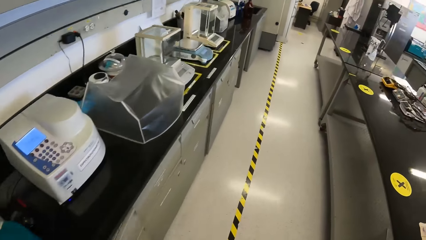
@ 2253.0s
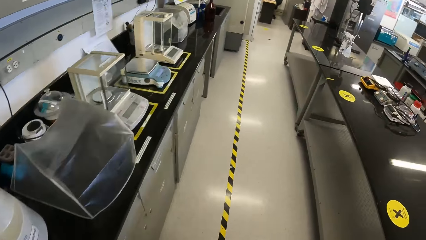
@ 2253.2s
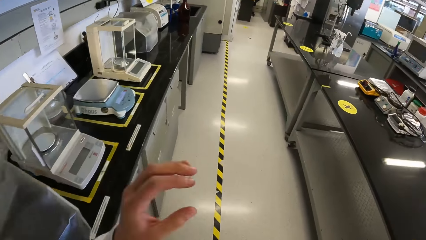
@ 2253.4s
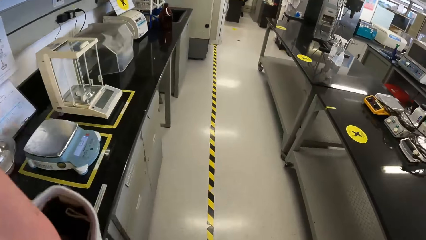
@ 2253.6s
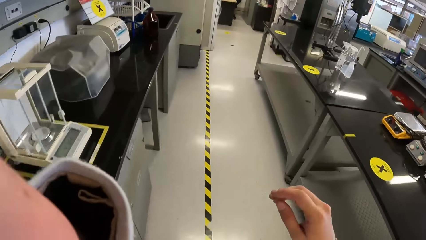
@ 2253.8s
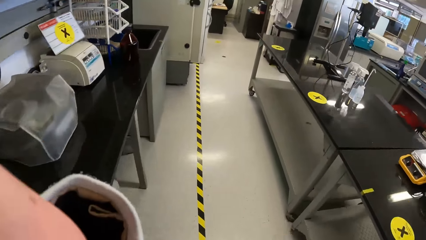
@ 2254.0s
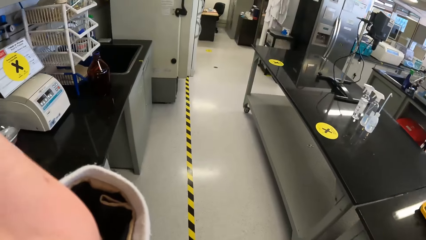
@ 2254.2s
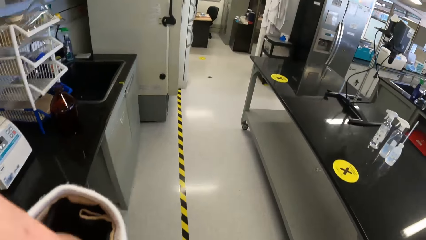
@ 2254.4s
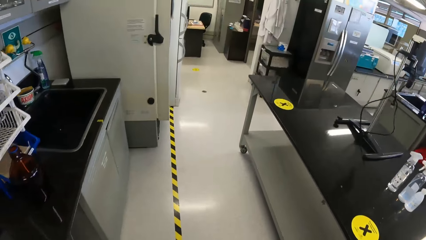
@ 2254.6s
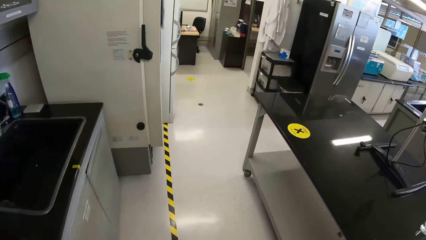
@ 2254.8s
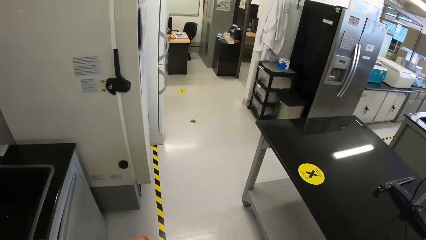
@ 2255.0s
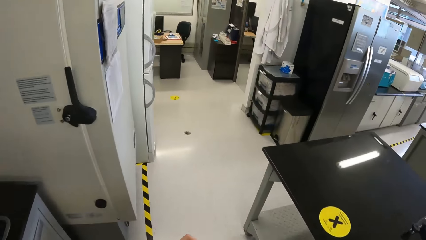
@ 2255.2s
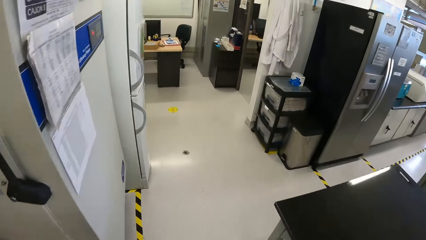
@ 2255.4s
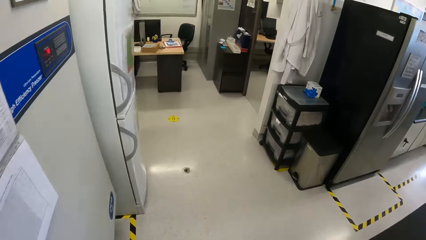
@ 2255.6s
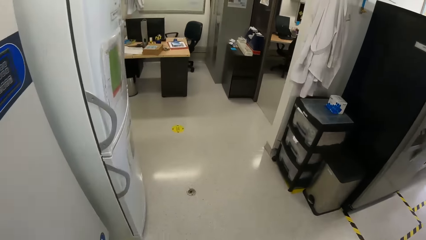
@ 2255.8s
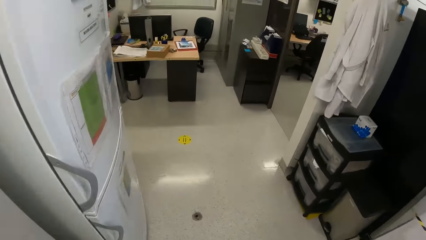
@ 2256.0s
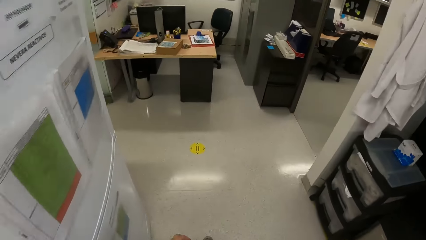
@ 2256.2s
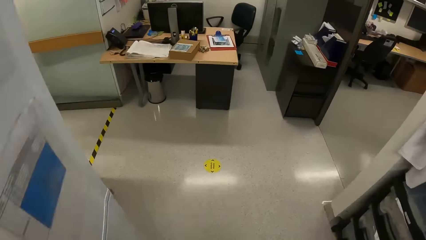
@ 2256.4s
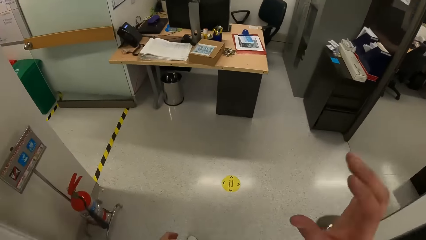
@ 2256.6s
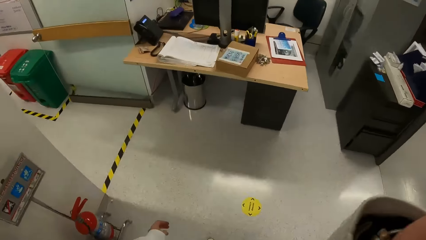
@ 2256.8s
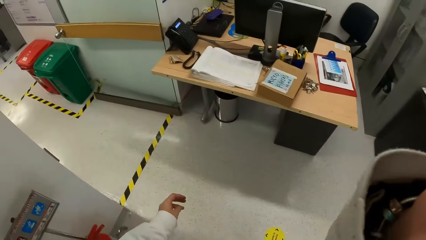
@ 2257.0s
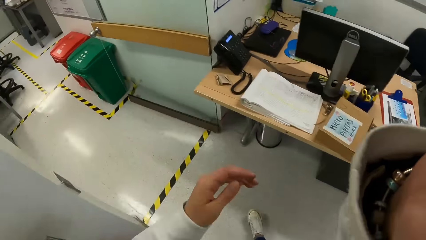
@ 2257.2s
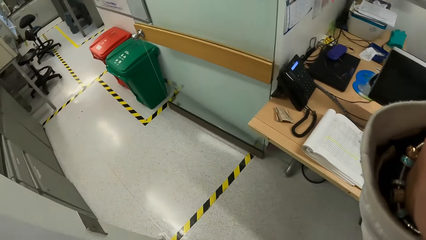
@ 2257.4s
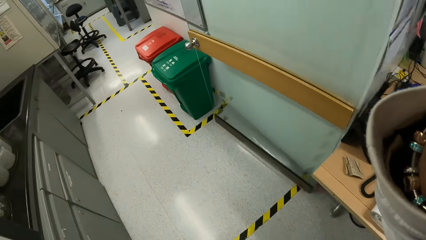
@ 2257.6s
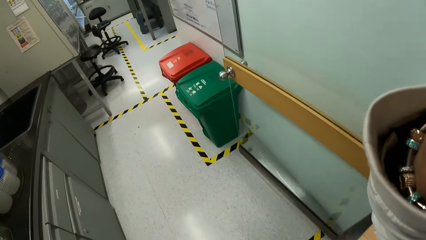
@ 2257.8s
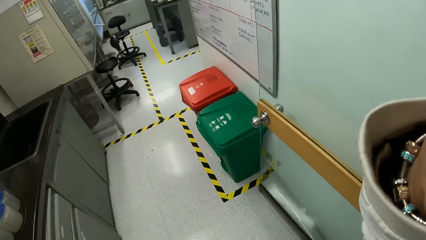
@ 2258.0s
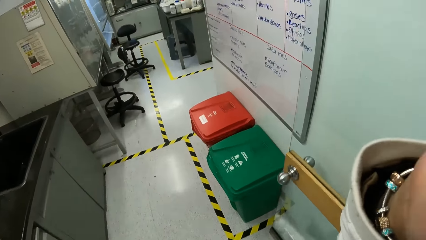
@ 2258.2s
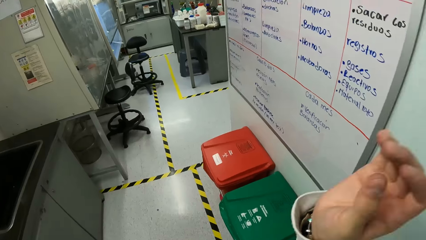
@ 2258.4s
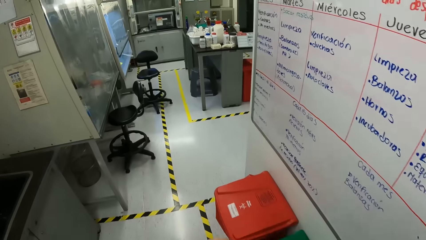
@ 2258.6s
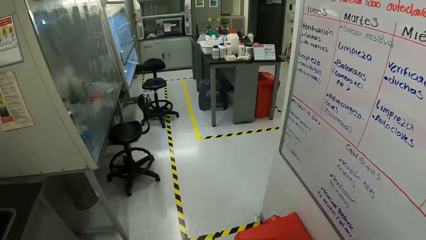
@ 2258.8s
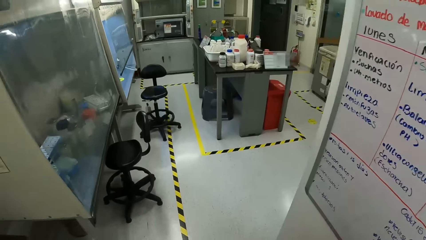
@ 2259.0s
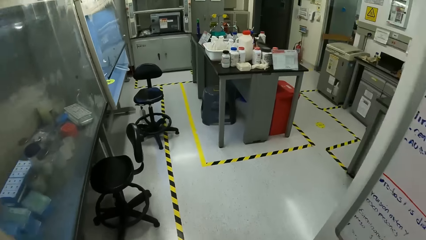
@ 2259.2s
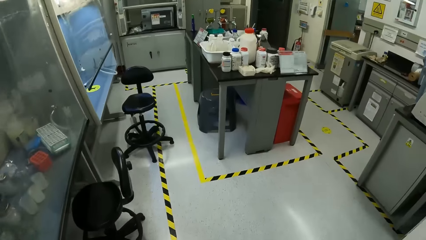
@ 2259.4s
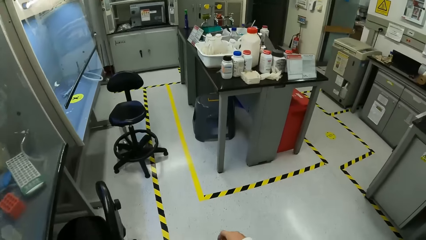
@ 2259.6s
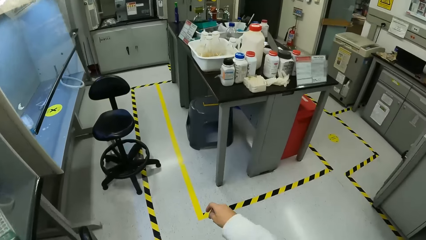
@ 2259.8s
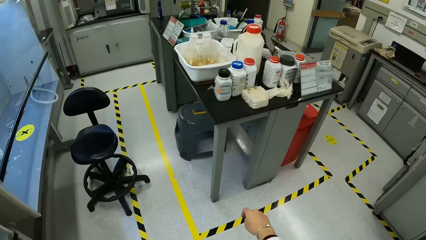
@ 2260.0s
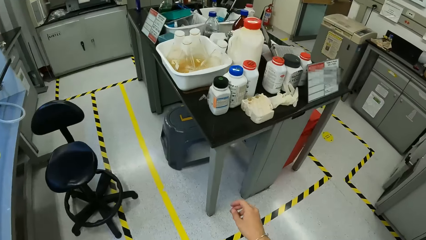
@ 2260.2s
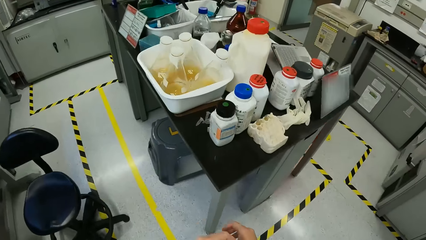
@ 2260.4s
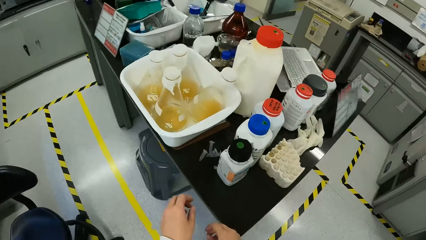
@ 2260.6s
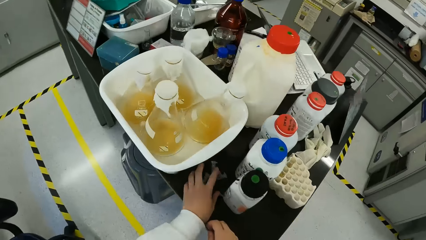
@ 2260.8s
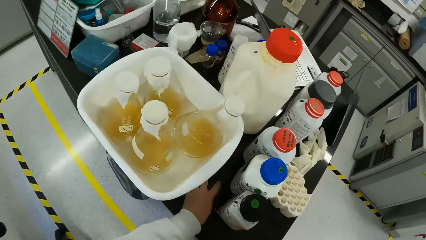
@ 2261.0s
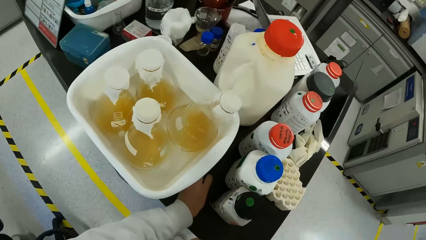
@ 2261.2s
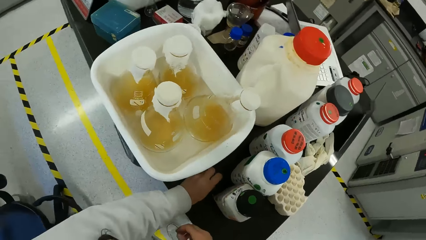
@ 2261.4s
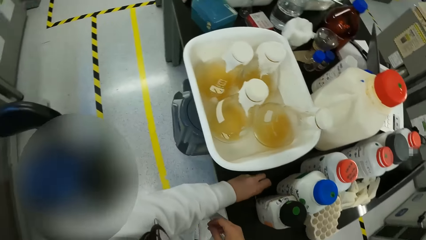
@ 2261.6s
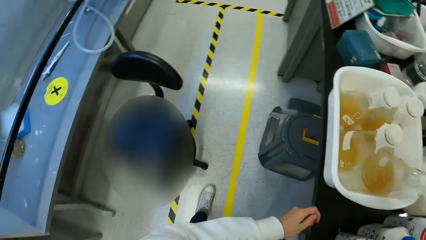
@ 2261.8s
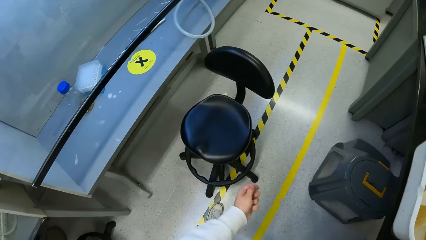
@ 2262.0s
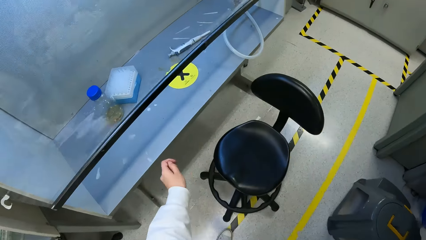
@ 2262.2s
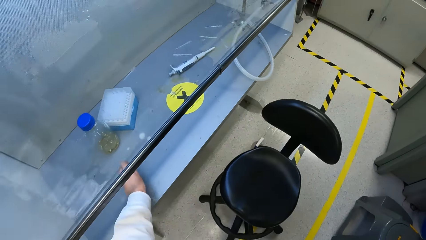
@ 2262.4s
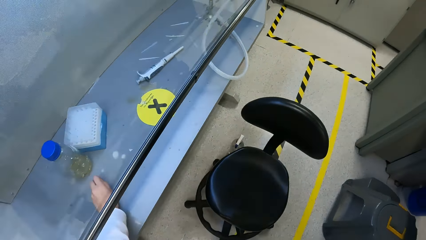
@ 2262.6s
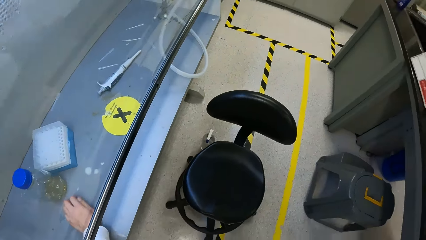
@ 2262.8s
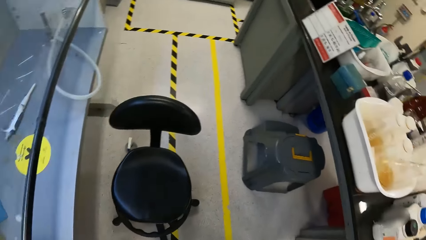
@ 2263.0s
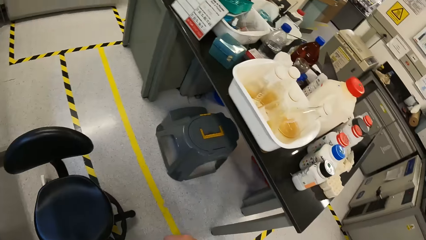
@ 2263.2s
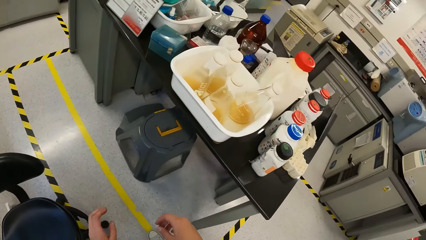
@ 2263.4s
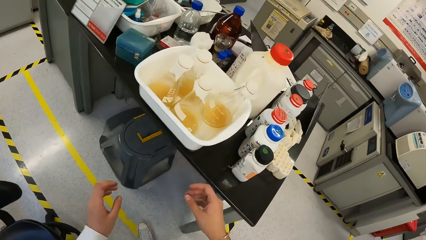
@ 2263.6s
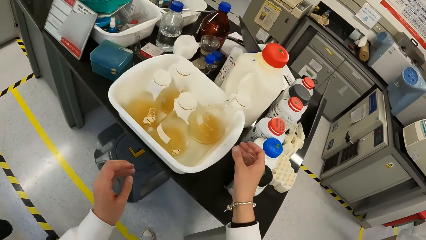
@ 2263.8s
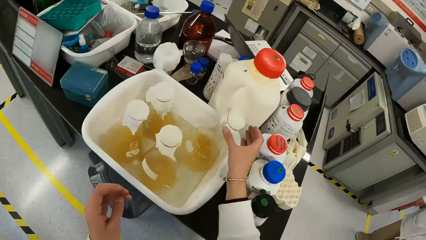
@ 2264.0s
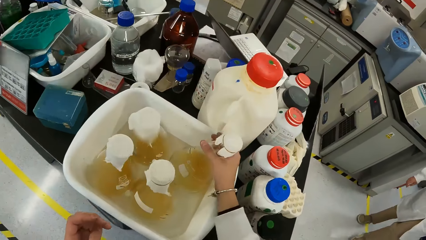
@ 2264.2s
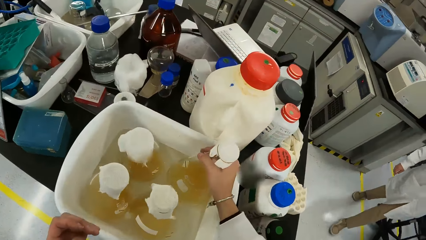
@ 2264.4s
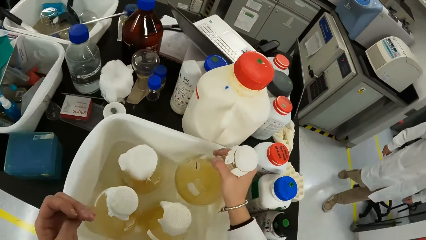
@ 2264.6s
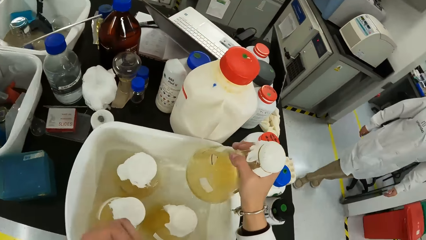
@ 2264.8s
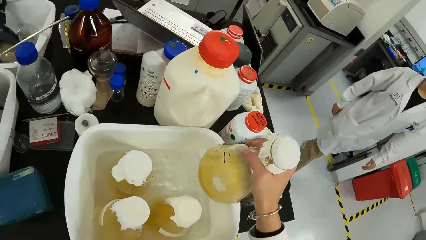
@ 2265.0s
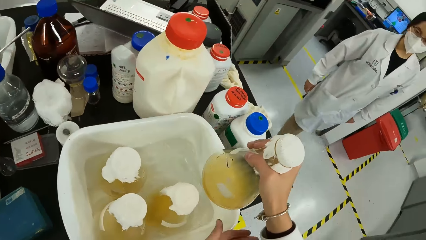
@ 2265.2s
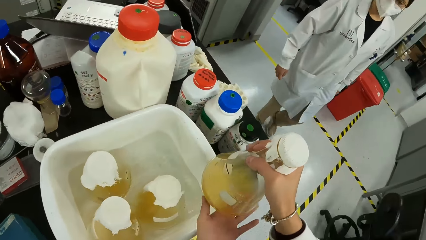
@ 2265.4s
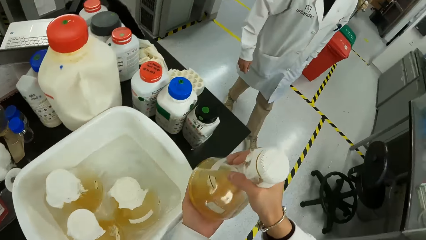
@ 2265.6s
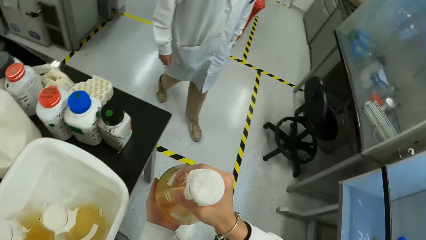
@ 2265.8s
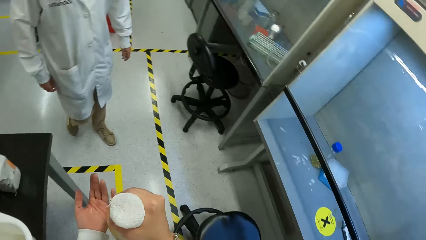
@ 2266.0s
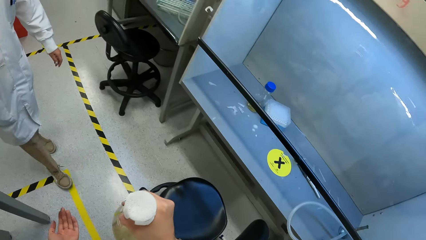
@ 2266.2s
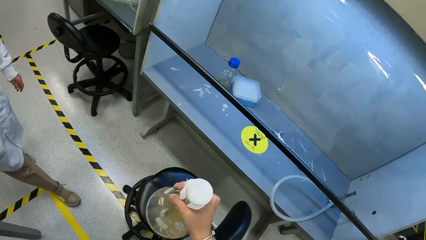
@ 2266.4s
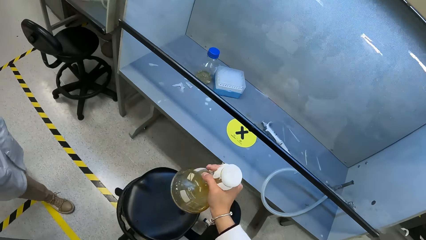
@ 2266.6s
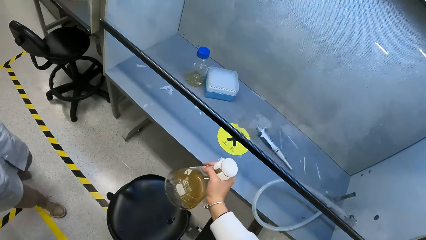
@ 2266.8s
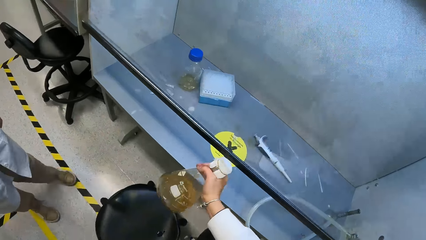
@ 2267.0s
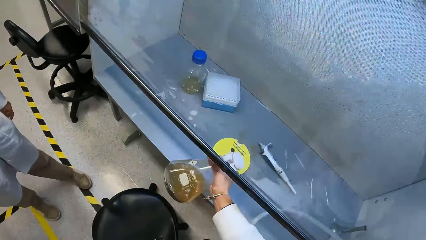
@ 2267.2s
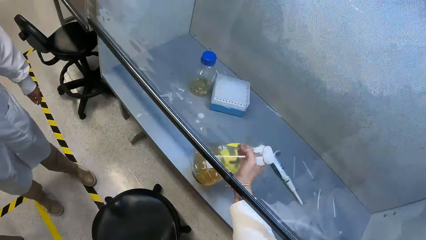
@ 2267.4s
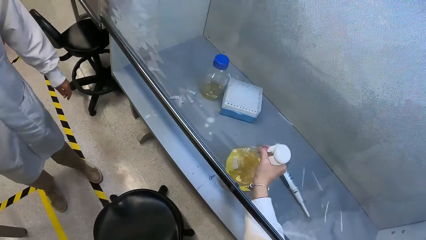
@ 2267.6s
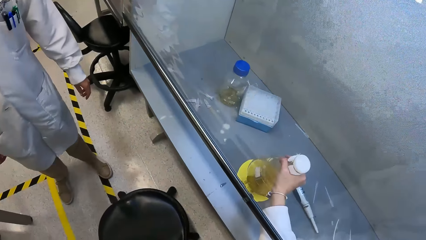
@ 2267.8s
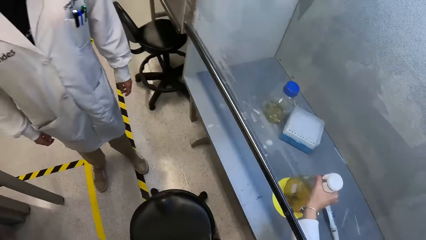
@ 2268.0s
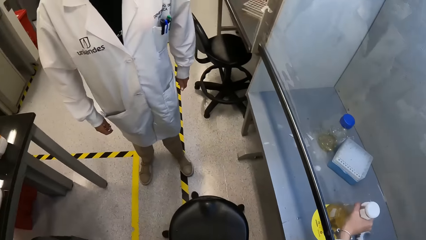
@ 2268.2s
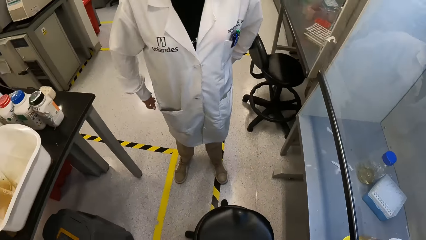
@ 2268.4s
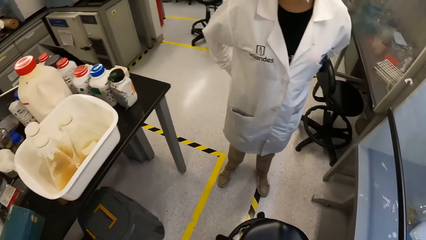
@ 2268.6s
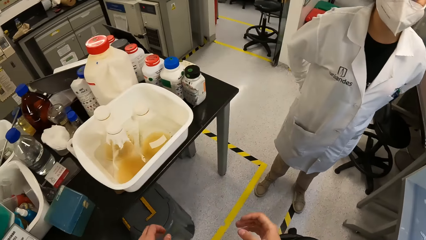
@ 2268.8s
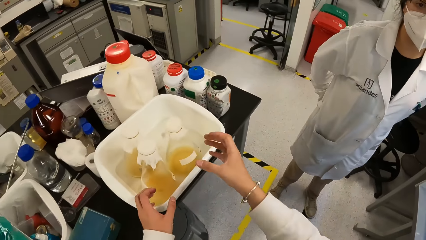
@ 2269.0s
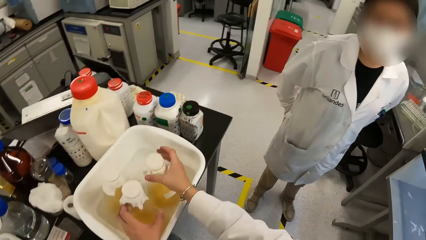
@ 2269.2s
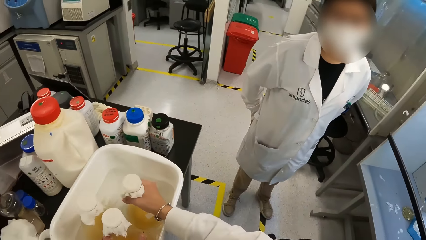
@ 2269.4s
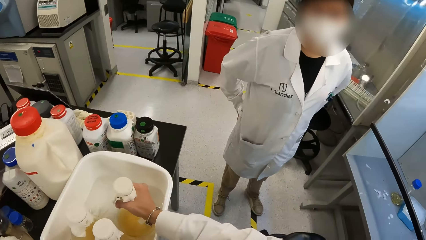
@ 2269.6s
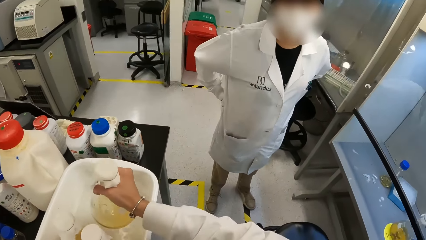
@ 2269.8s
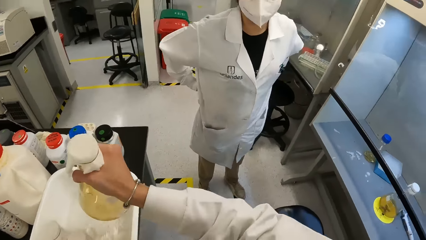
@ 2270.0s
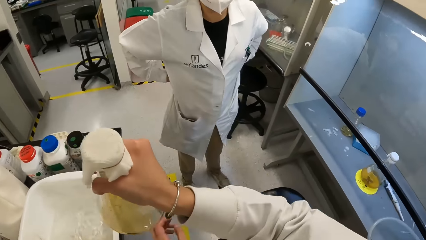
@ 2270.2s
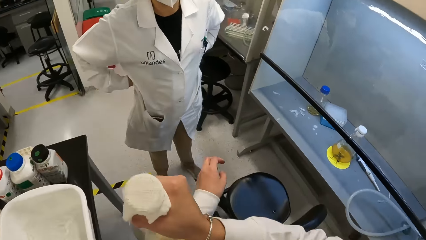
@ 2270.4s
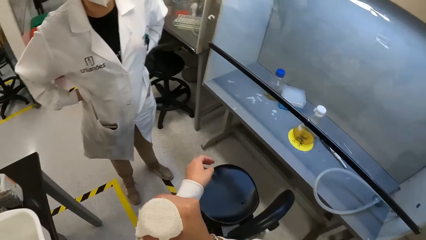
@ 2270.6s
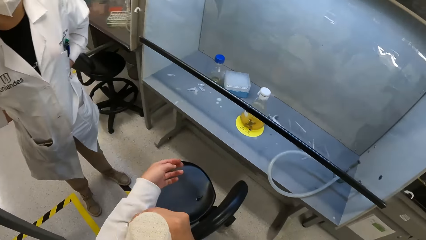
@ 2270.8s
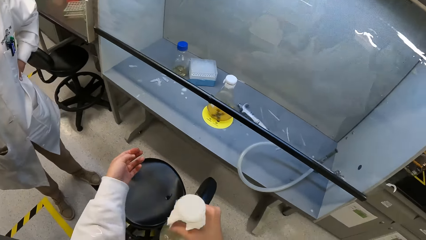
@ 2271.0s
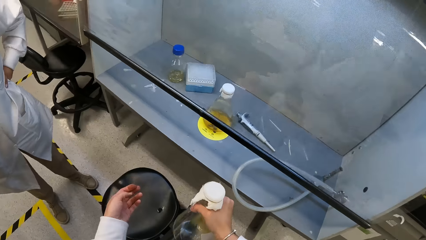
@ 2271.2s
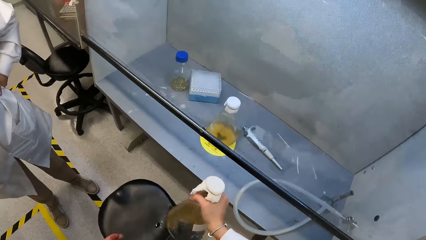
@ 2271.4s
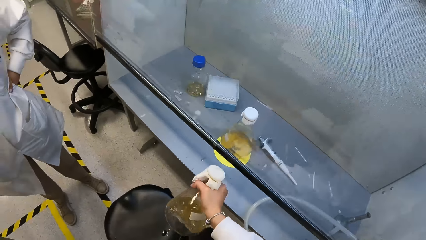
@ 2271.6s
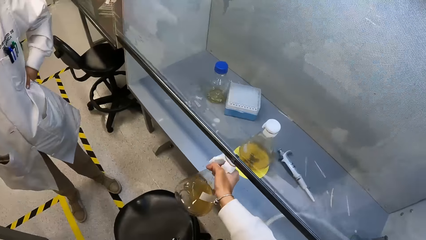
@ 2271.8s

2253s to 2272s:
The camera wearer adjusts the camera on her head with her left hand. She walks. She adjusts the camera on her head with her right hand. She walks. She picks screws from a table with her left hand. She places the screws in her left hand under a show glass. She picks a bottle from a bowl on the table with her right hand. She converses with a co-worker. She places her left hand under the bottle in her right hand. She places the bottle in her right hand under the show glass. She picks a bottle from the bowl on the table with her right hand.
